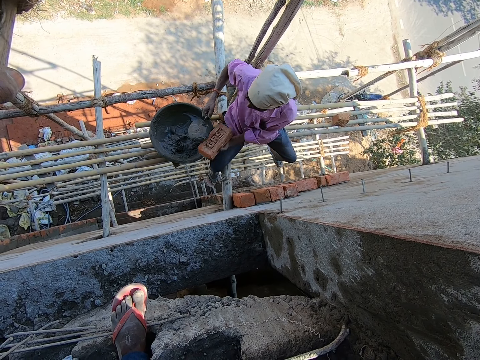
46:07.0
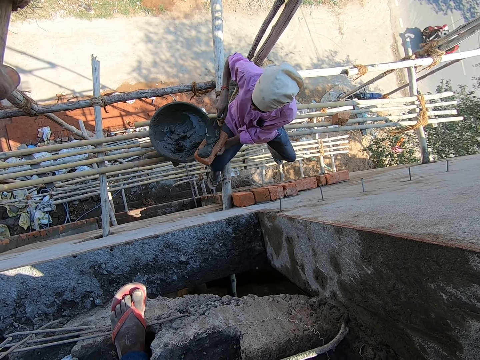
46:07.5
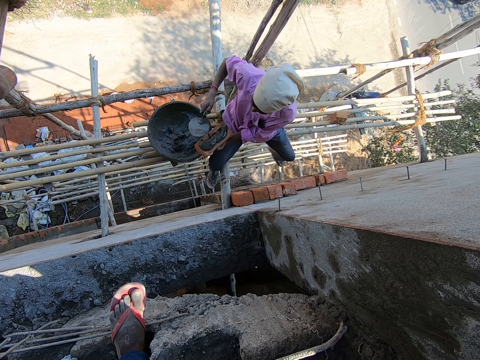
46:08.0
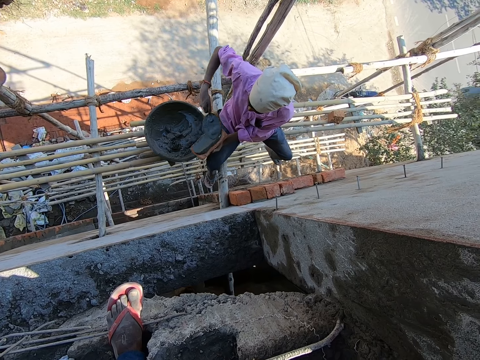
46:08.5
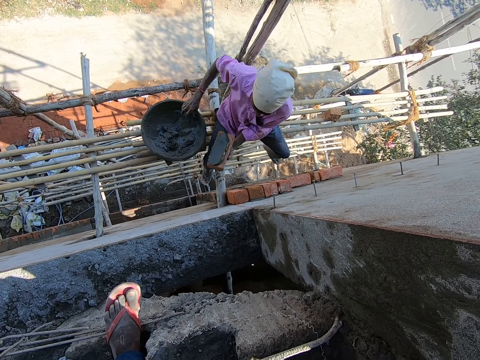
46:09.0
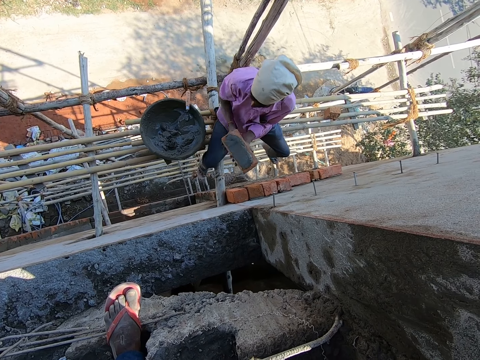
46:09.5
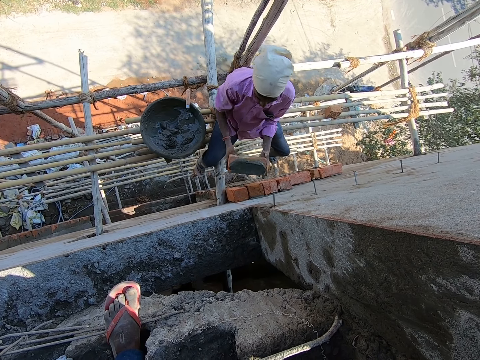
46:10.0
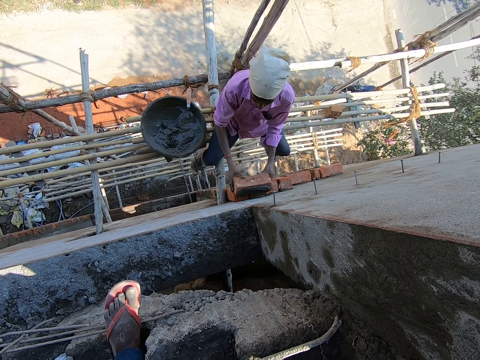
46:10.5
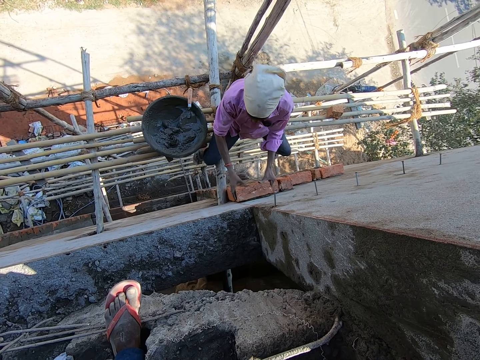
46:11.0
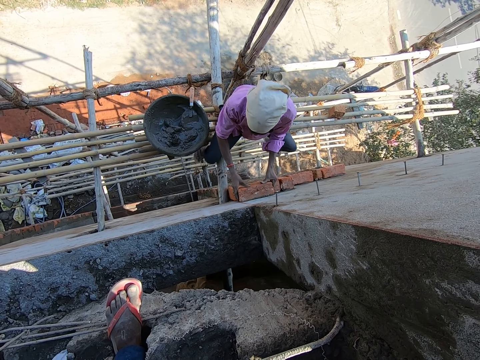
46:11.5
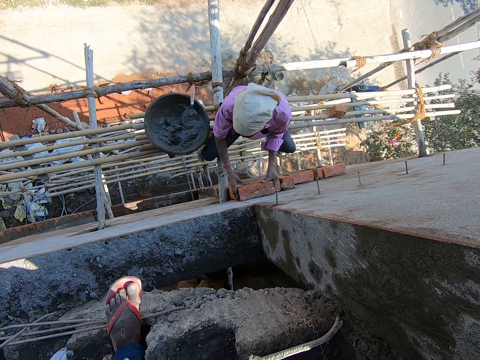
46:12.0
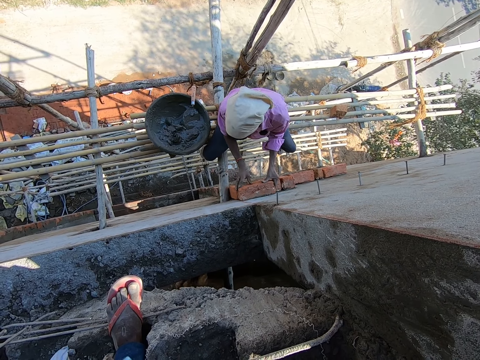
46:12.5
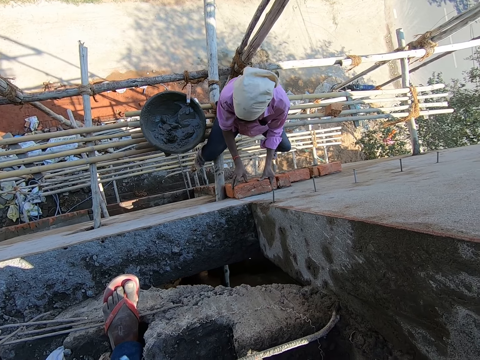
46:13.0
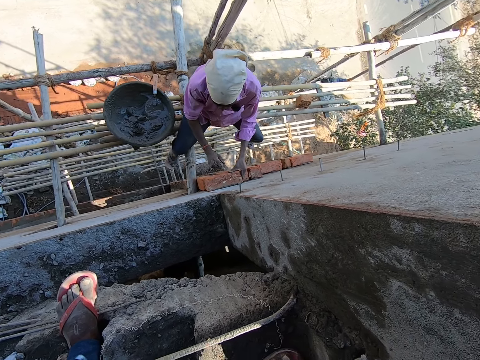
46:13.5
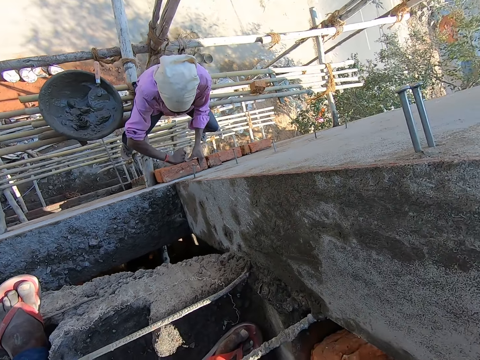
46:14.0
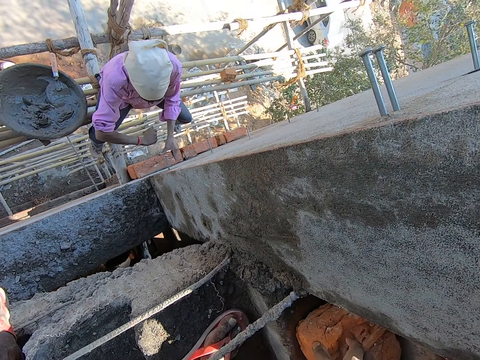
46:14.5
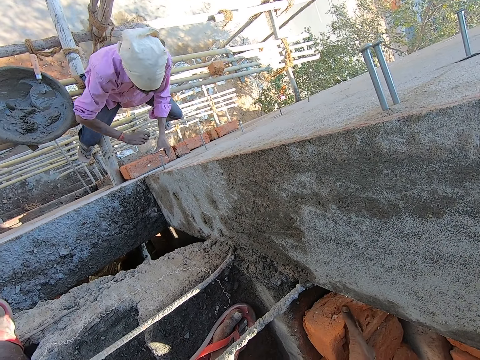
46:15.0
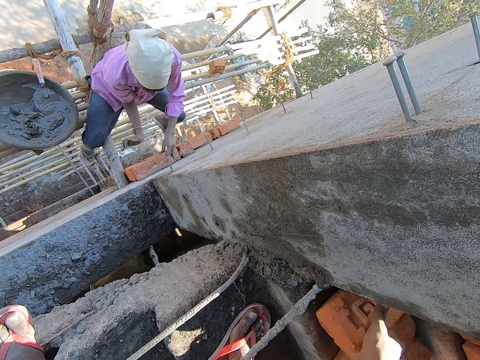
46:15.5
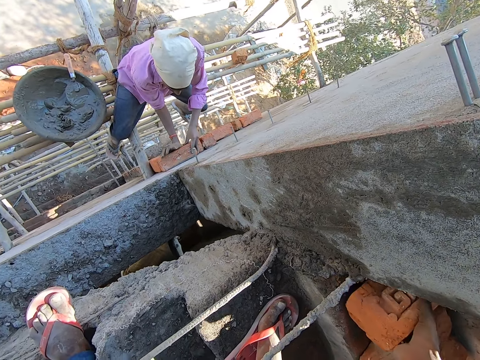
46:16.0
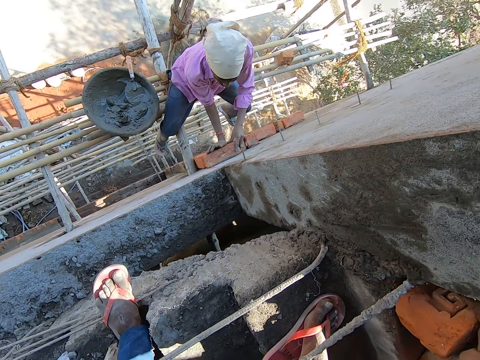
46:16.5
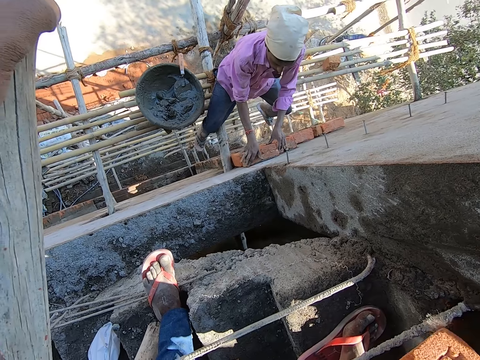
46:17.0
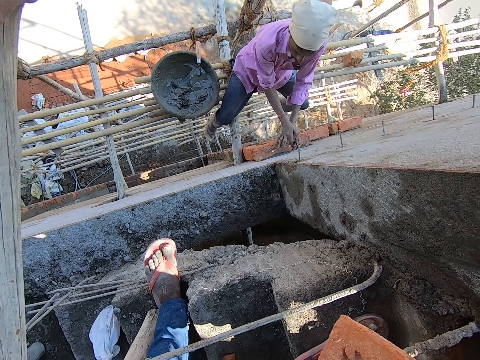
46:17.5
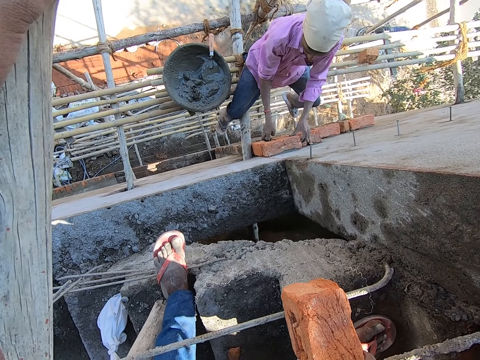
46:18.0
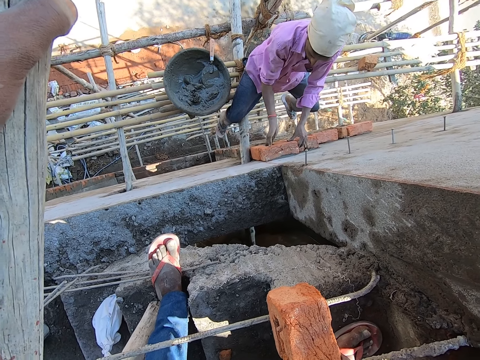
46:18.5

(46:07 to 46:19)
The man puts the mortar in the trowel on the brick in his left hand. He puts down the trowel. He puts the brick on the wall with both hands. The camera wearer fixes the brick on the wall. He speaks to the man. He picks up a brick on the ground with his right hand.

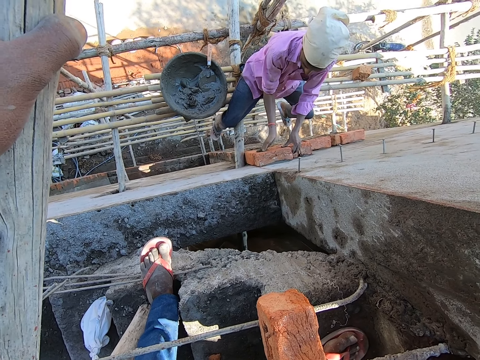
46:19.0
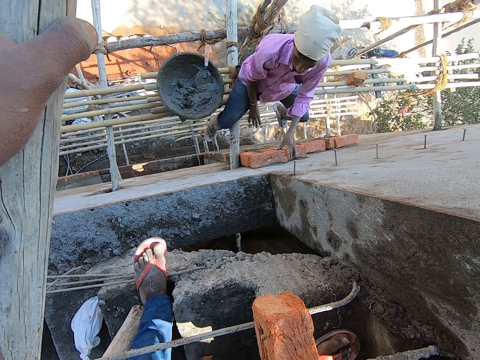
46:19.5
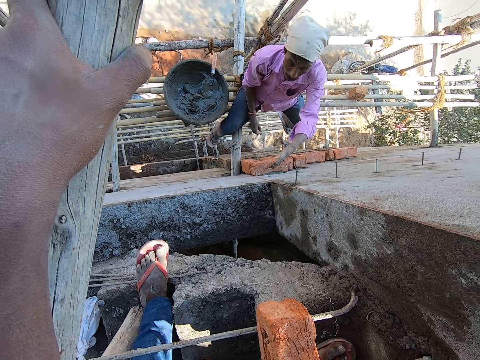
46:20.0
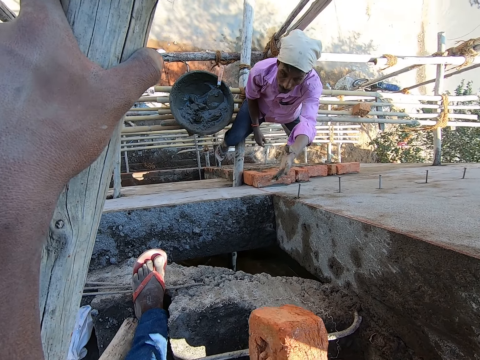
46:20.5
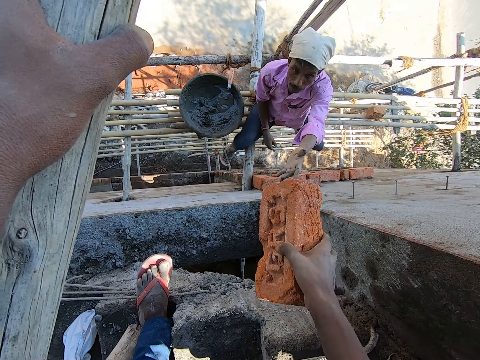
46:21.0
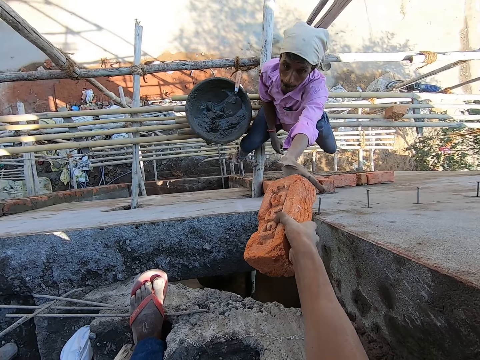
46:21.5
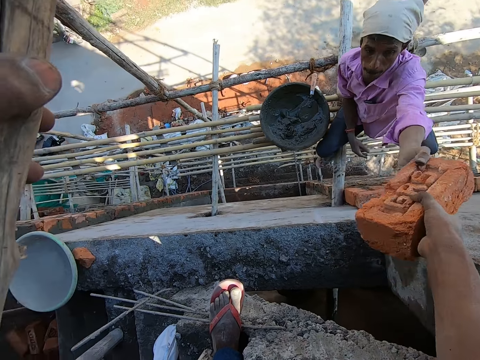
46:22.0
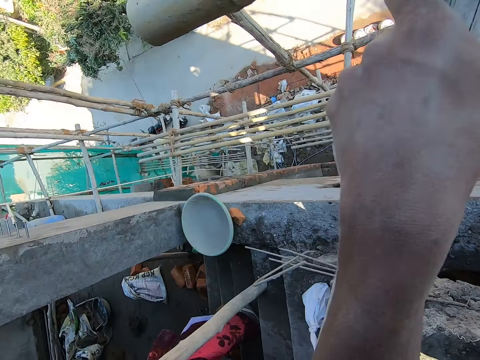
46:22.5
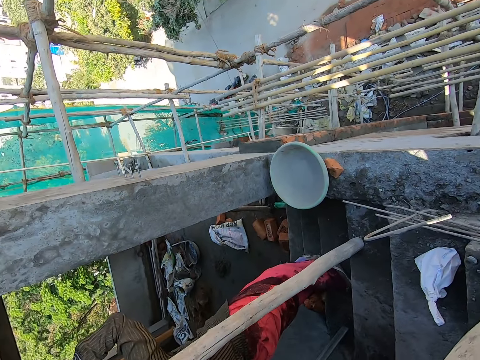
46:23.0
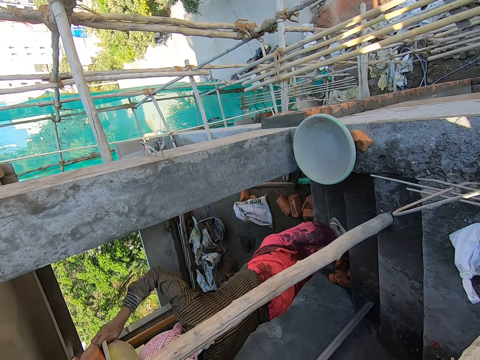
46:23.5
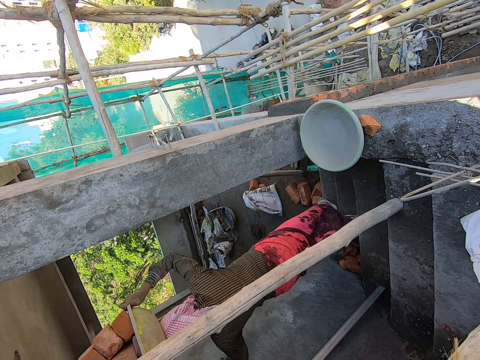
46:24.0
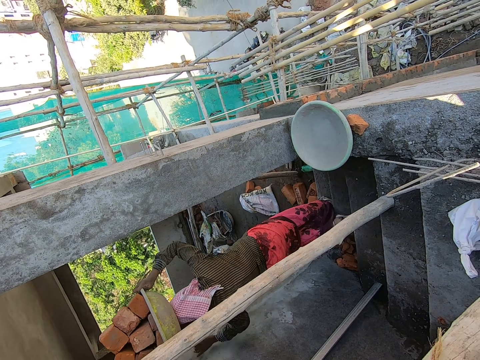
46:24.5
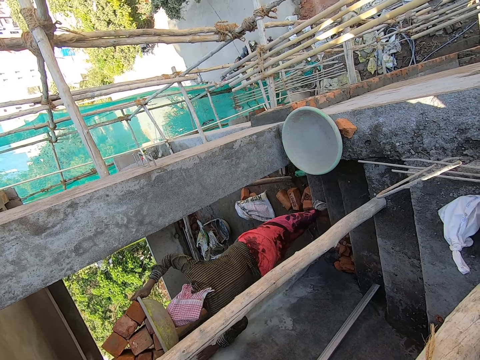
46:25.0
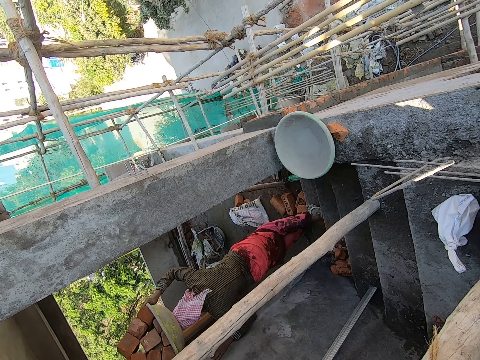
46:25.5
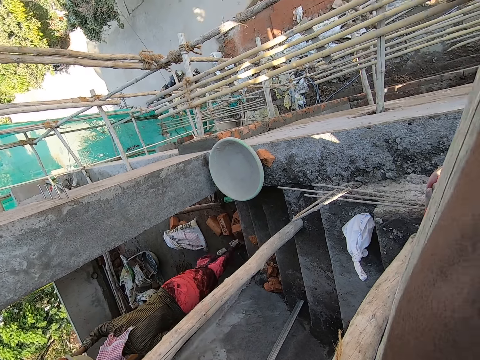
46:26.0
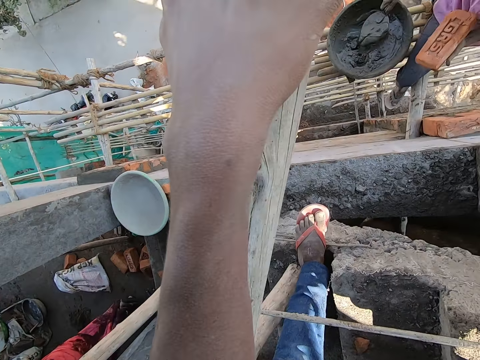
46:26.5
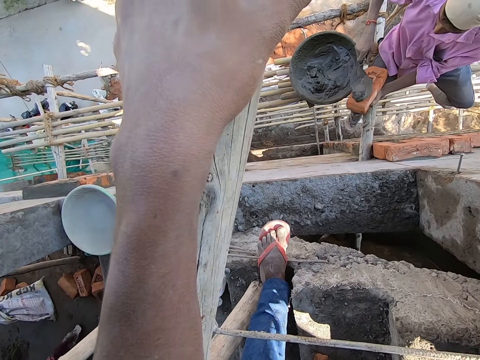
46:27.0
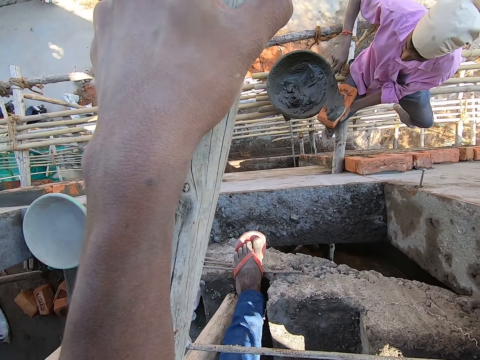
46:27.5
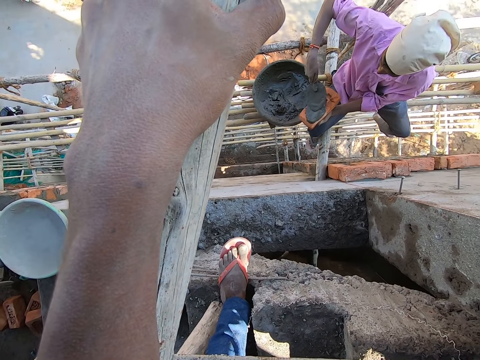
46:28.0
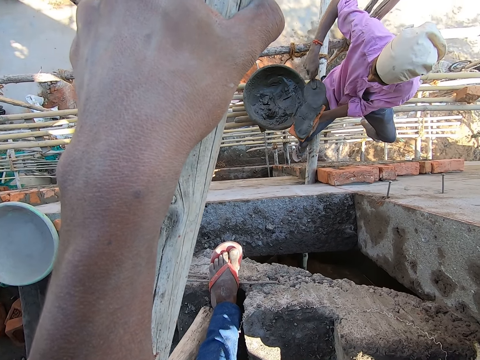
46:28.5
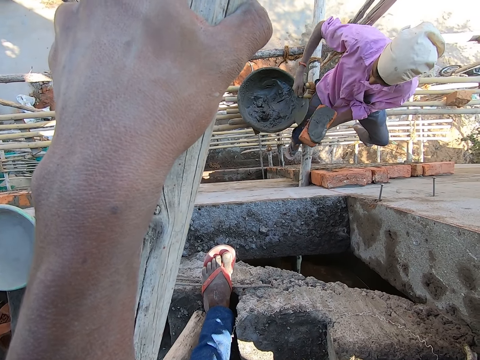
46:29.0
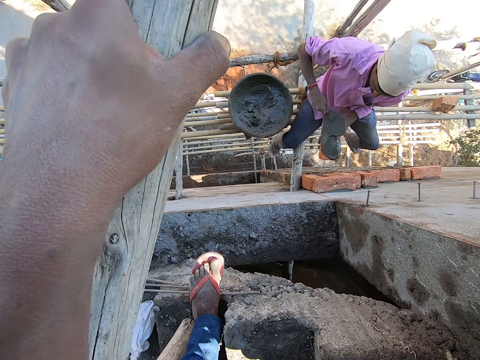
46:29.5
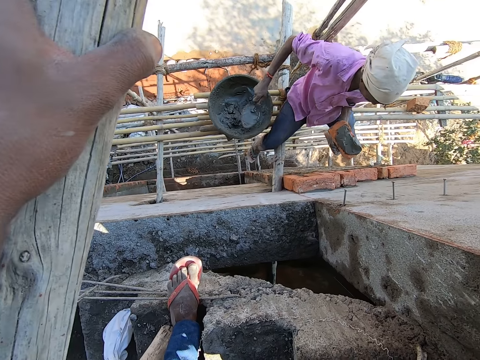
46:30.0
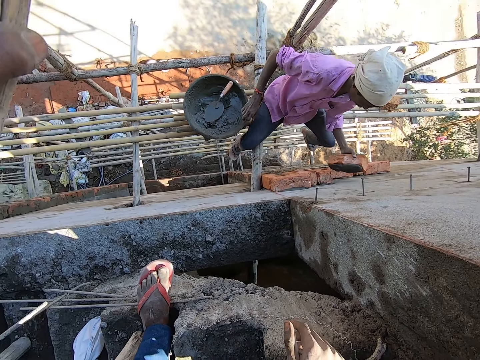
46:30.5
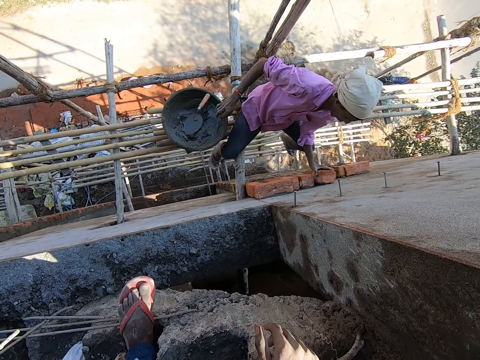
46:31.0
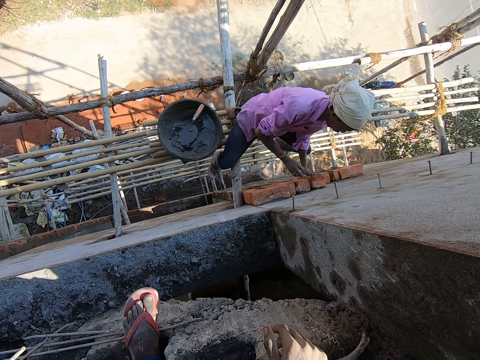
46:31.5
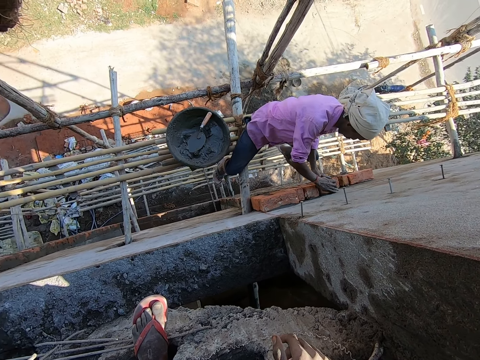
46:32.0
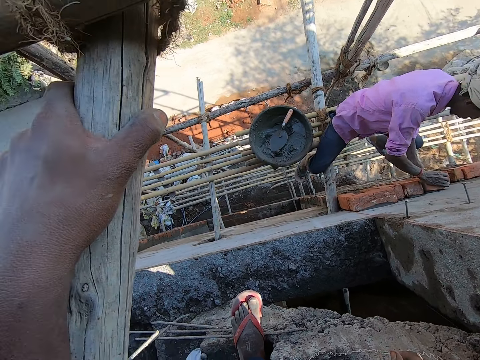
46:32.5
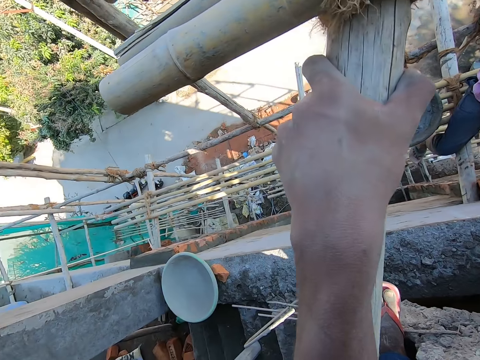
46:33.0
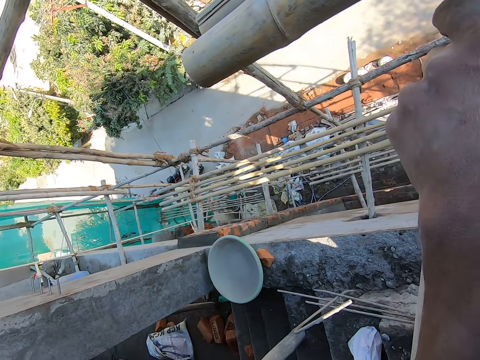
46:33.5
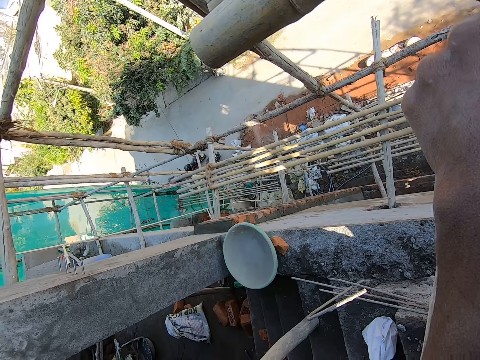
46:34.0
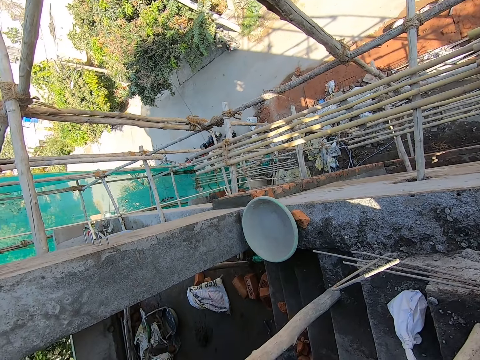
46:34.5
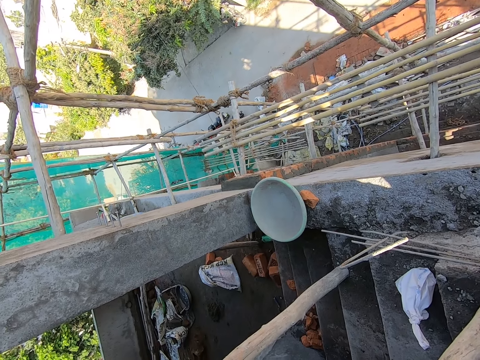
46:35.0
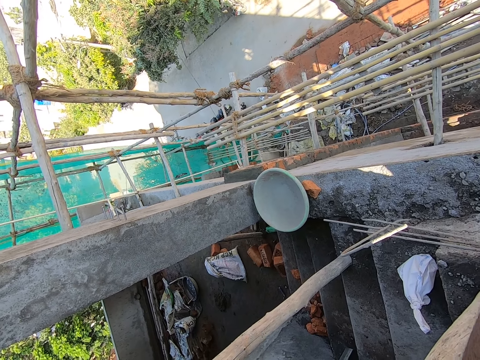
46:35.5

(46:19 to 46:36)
The camera wearer holds a brick. He passes the brick in his right hand to the man. He looks around. Another man walks past the camera wearer. The first man takes mortar from the head pan with the trowel in his right hand. He puts the mortar in the trowel on the brick in his left hand. He drops the trowel in his right hand in the head pan. The camera wearer fixes the brick on the wall. The first man drops the trowel in his right hand in the head pan again. The camera wearer looks around.
